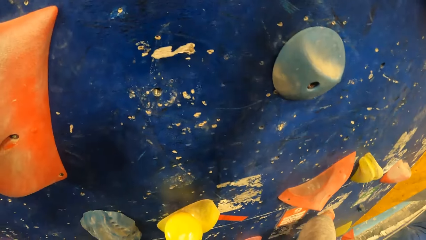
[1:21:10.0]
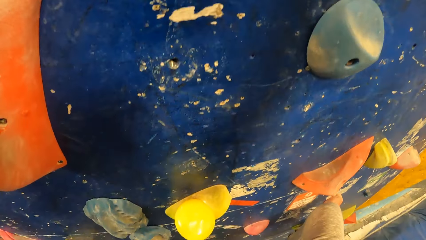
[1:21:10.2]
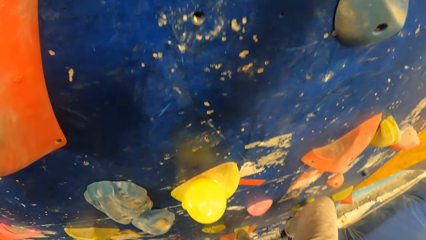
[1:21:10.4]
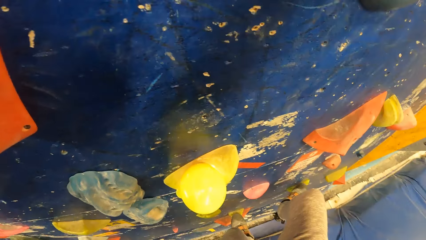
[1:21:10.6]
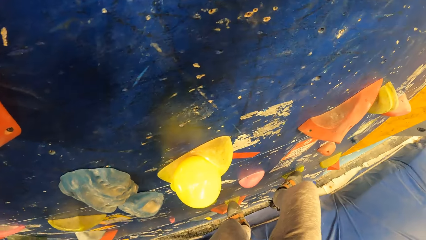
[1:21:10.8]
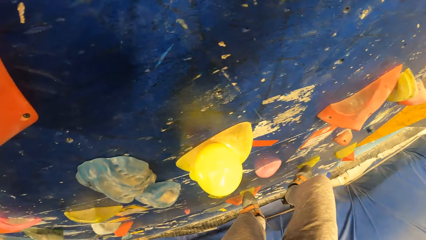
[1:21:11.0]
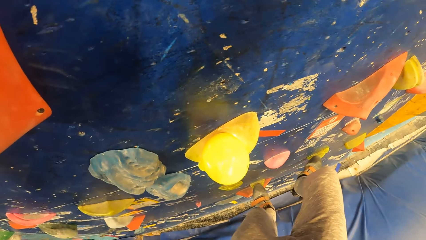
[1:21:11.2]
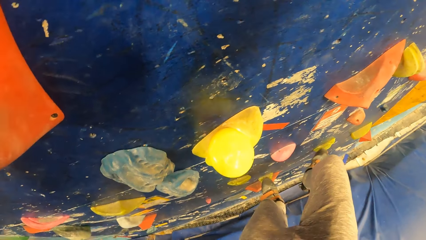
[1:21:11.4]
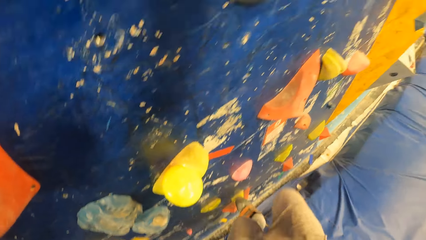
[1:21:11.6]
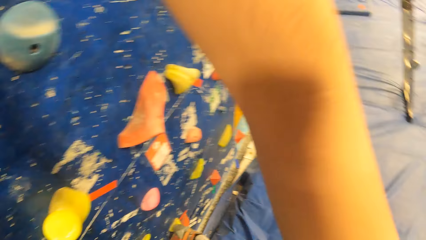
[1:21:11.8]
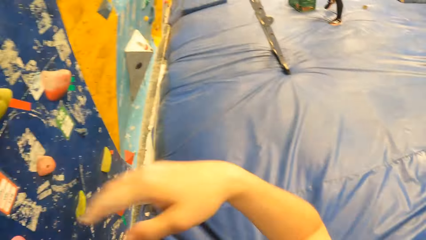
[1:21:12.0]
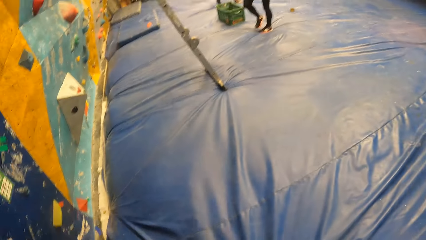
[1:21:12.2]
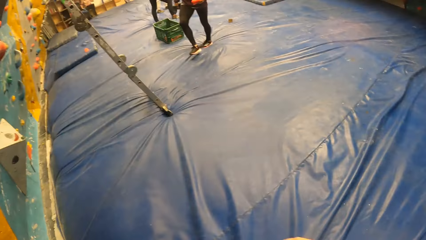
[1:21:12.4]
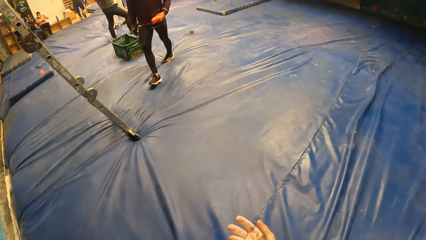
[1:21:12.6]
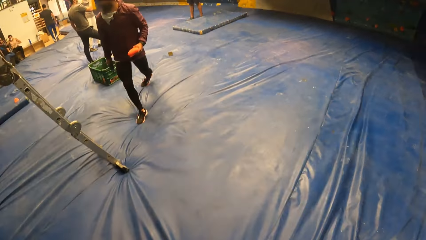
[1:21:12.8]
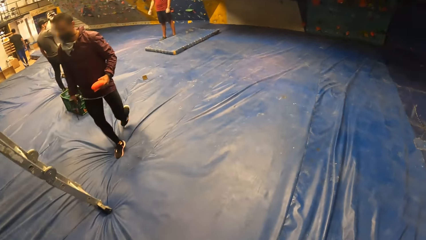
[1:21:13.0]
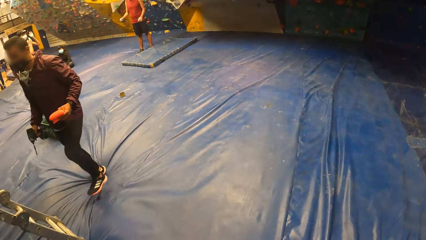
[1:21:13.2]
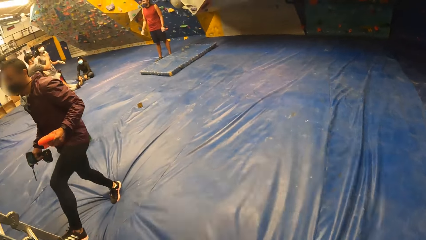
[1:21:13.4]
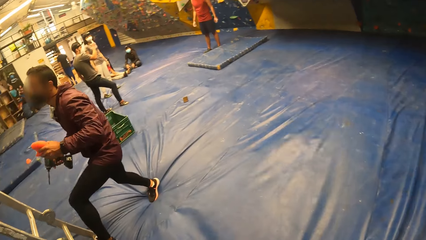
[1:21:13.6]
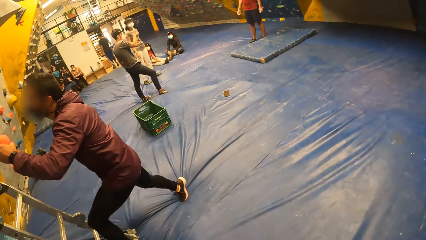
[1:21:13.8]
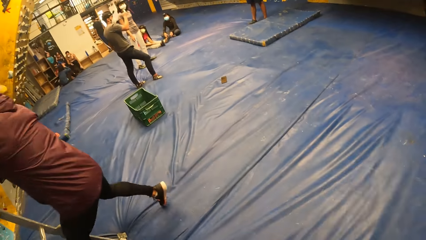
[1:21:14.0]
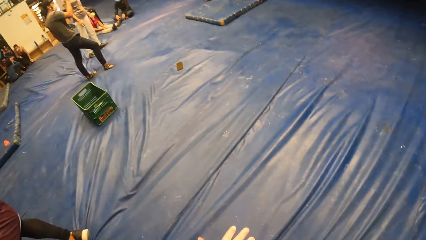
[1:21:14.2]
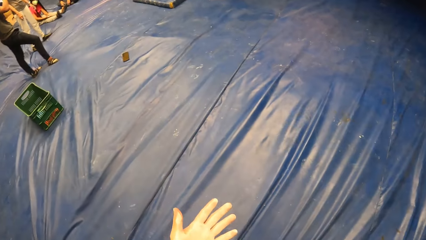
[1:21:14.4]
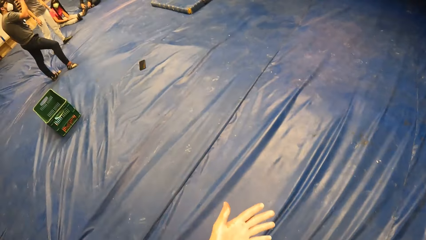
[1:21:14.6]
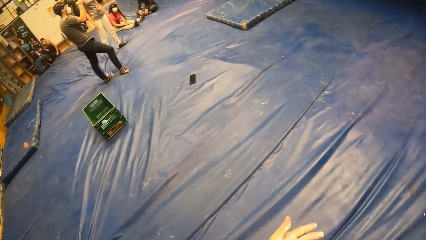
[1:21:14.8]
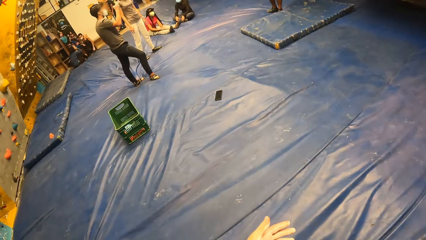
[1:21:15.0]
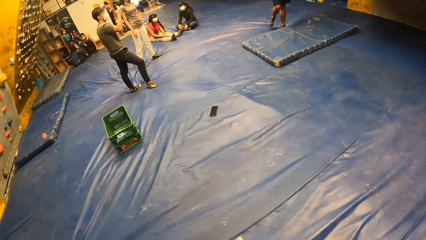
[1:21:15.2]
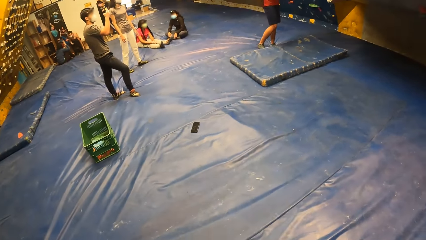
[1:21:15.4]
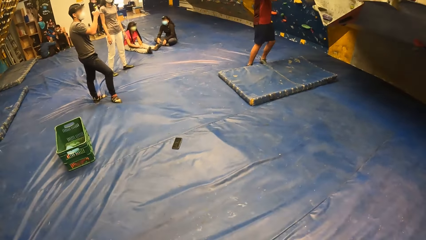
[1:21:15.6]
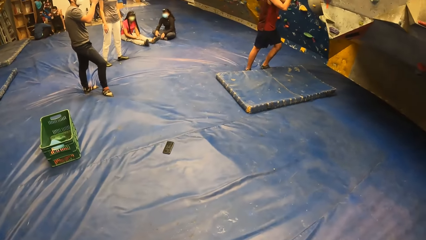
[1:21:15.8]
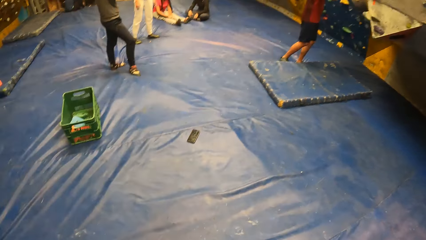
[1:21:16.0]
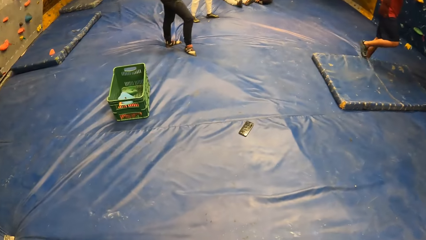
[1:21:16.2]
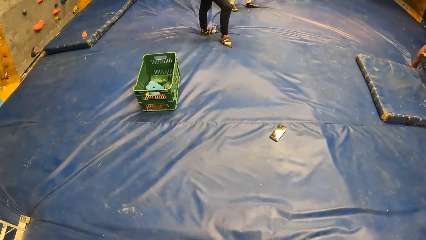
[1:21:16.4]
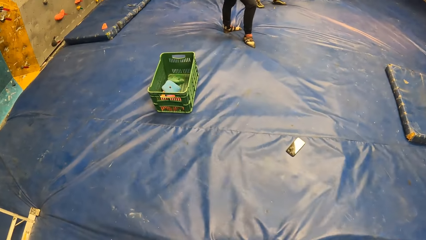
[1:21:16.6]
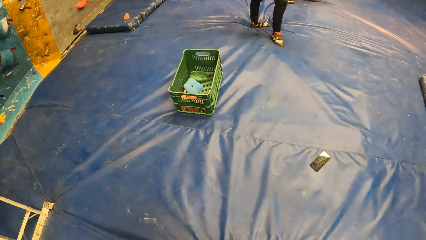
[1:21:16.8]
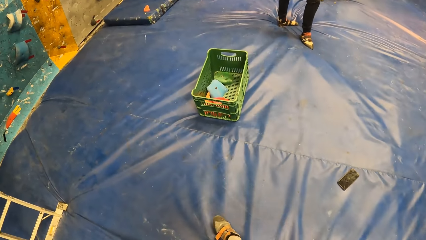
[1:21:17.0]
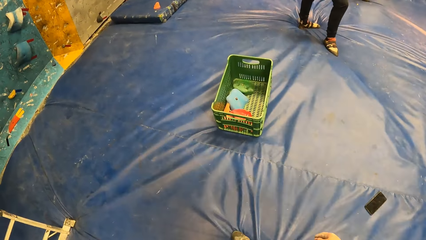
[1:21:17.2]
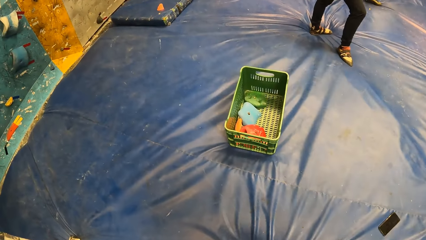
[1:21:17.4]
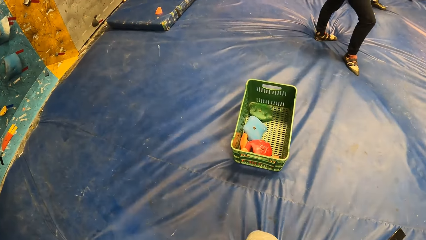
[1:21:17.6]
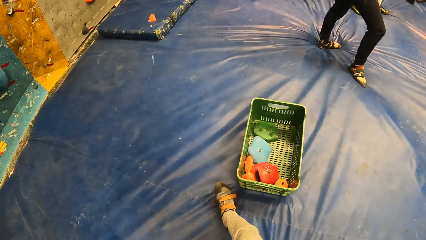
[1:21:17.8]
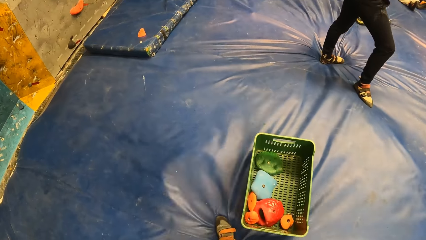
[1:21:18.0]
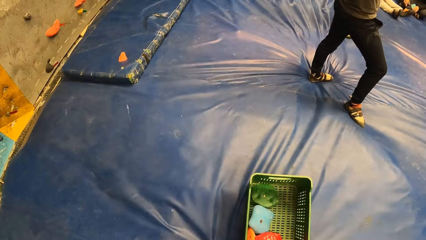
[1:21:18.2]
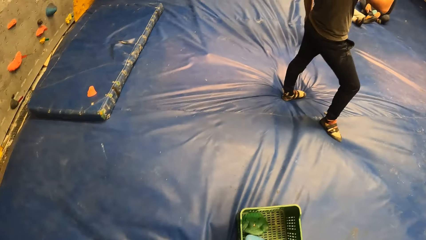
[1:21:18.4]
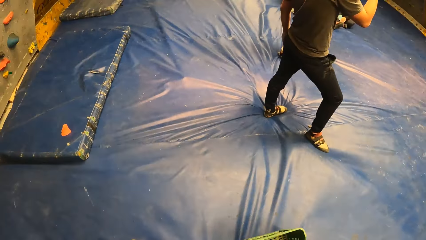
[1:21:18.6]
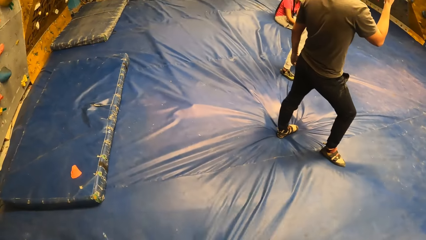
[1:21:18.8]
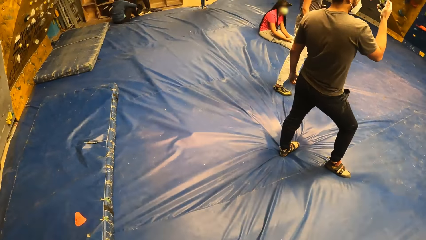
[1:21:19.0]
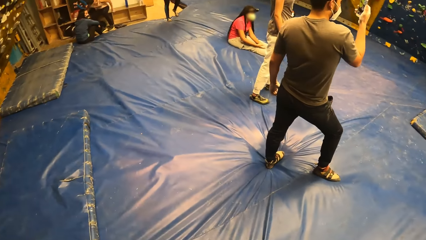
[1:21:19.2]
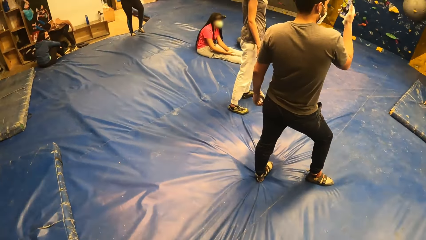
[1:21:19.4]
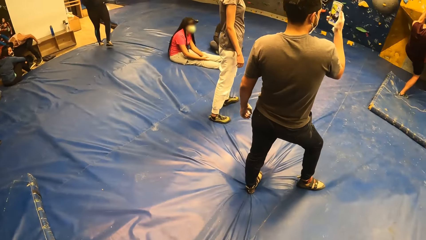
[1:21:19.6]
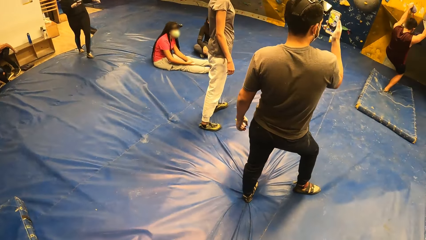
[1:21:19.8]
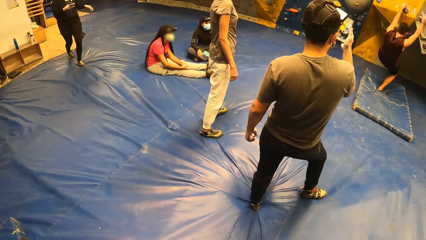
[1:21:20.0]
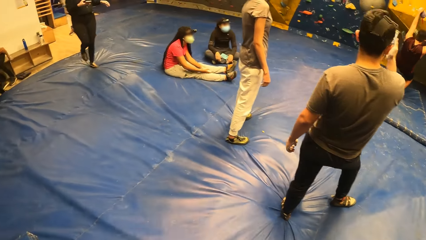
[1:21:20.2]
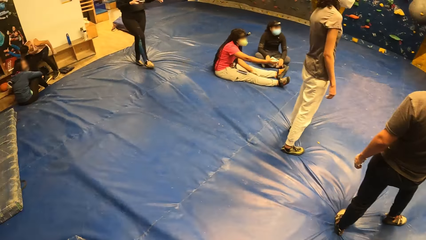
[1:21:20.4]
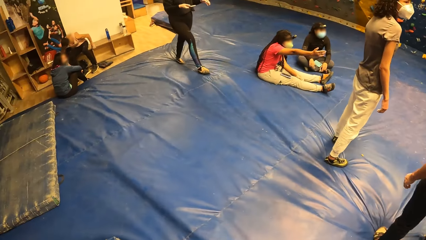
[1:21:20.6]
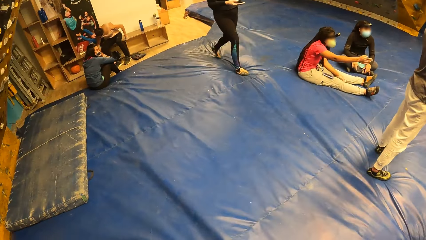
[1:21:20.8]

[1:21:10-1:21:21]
The camera wearer comes down from the climbing rock. They step forward. They walk around. They walk around again. A person walks around.

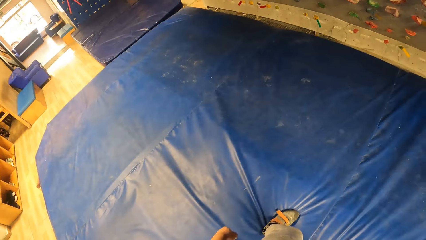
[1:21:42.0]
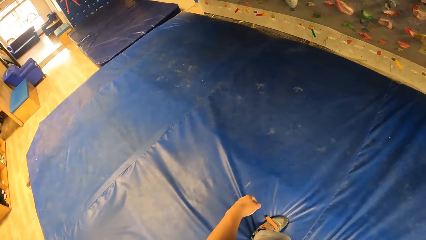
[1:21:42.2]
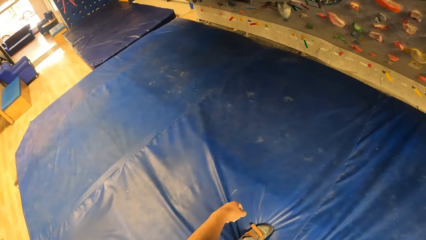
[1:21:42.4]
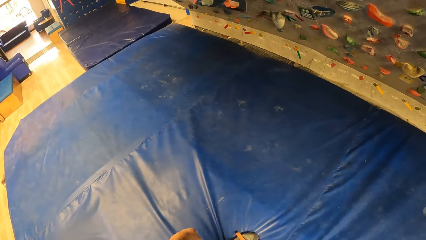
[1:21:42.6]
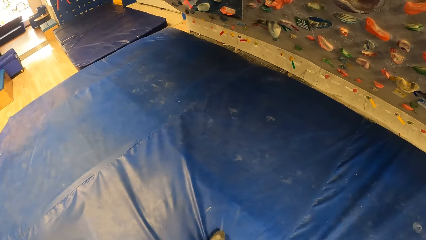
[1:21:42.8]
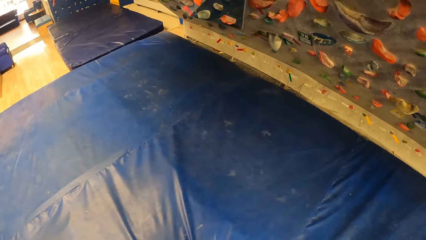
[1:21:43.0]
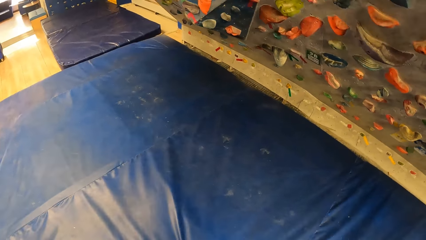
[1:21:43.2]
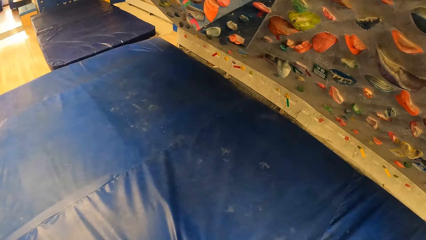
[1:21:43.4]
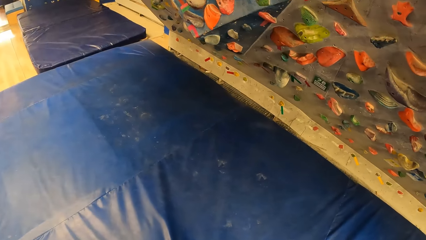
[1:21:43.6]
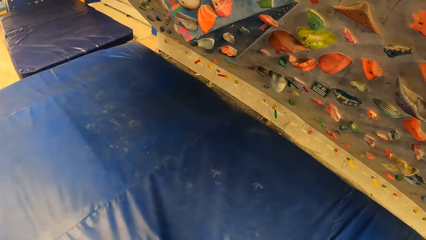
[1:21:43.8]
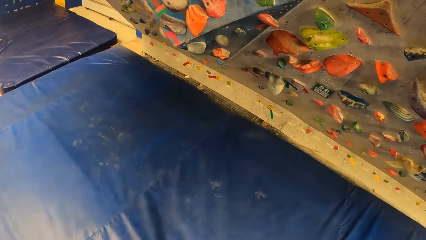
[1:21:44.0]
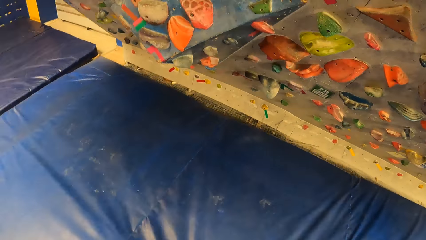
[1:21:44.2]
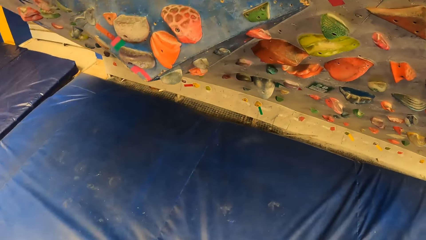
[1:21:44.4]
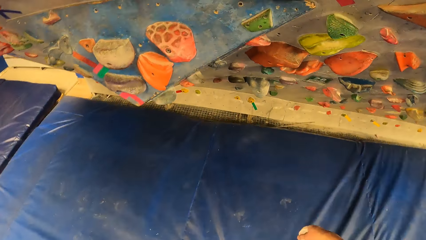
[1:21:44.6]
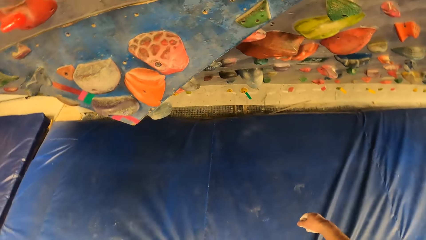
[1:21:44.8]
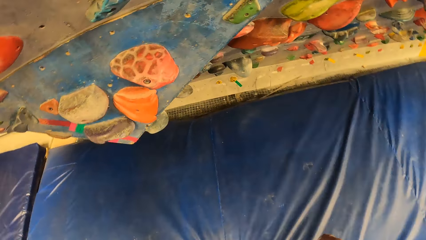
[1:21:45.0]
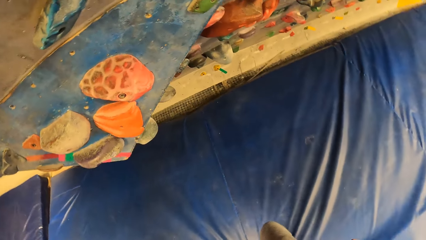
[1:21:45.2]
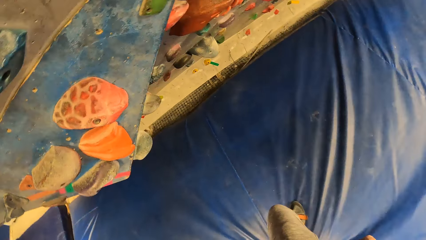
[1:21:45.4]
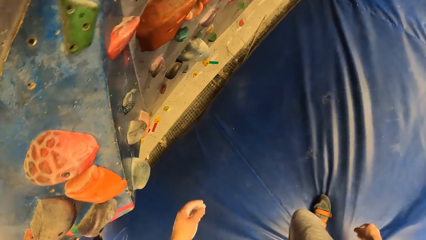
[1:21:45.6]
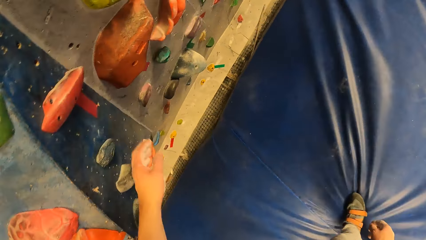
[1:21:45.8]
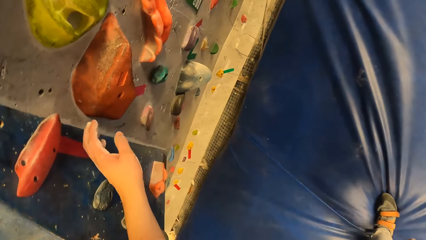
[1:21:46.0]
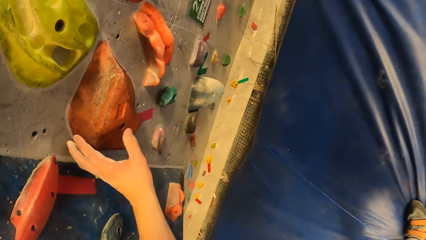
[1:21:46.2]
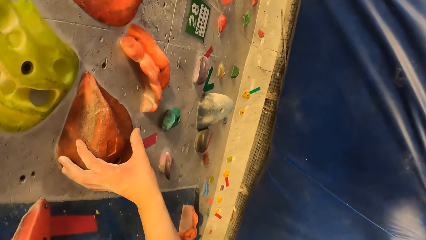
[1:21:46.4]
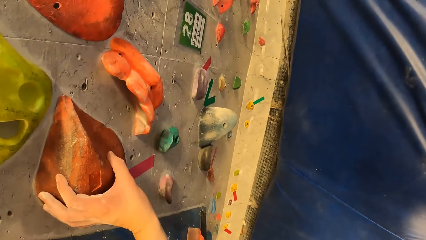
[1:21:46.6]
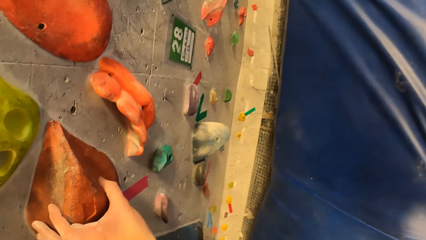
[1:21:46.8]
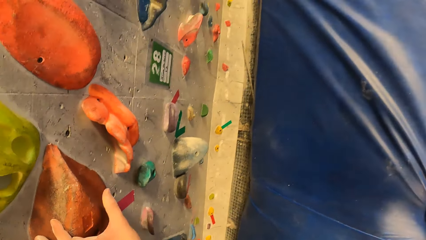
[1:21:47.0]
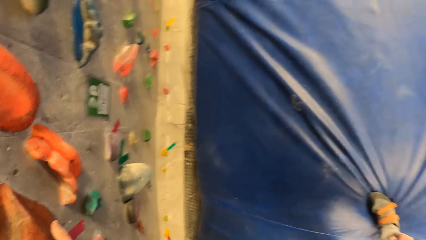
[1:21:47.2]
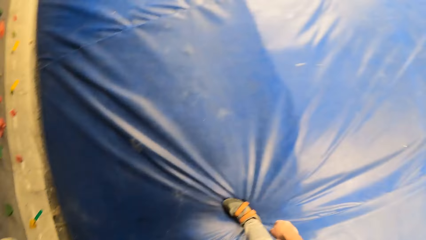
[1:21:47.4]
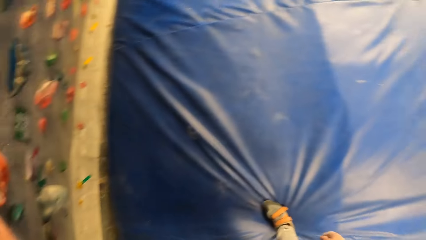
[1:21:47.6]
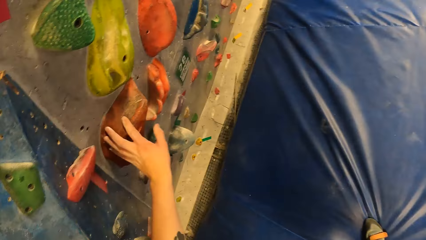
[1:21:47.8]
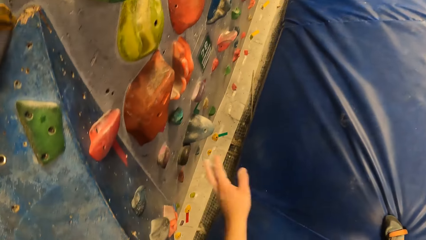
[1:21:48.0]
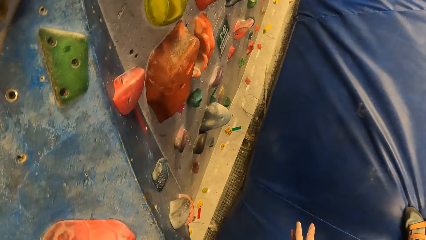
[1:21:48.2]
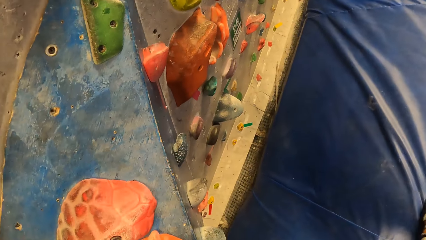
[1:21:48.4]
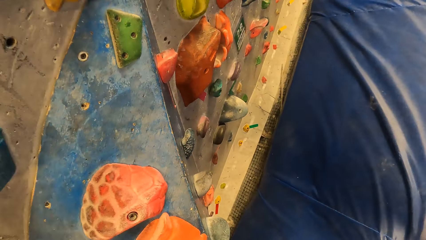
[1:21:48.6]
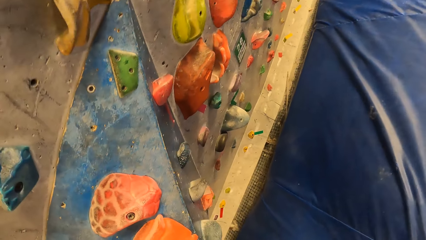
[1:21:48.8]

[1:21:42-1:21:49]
The camera wearer walks around. They hold the climbing wall. They touch the wall handle. They look around.
